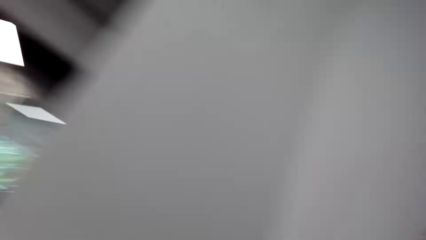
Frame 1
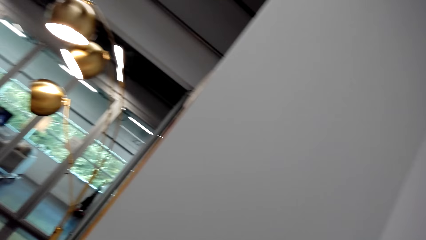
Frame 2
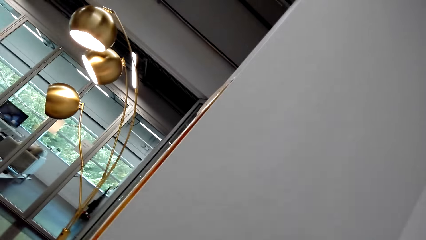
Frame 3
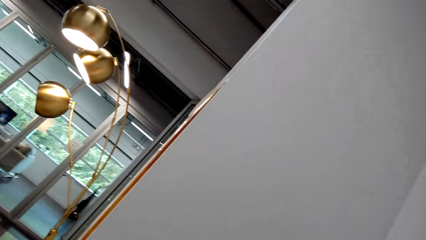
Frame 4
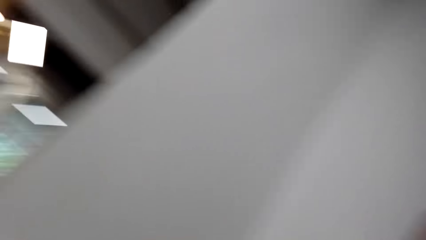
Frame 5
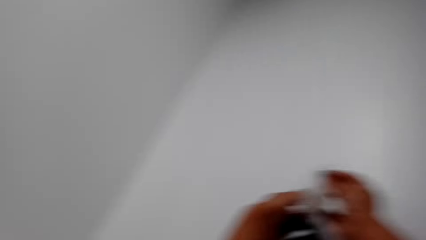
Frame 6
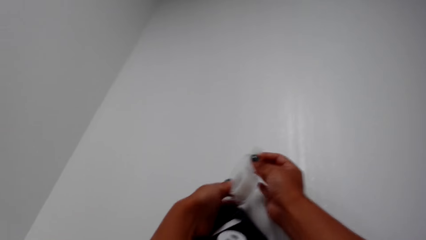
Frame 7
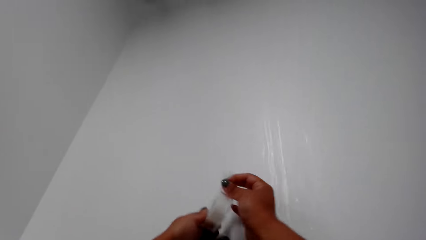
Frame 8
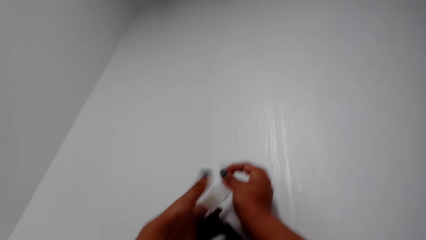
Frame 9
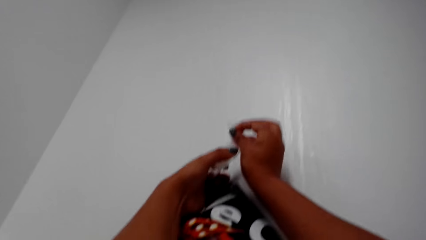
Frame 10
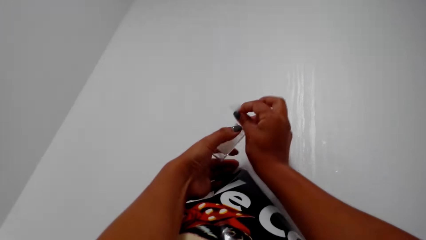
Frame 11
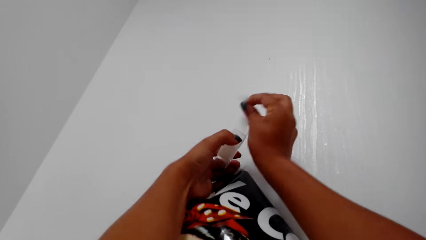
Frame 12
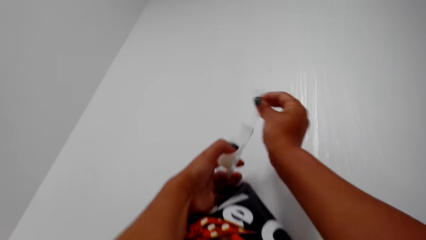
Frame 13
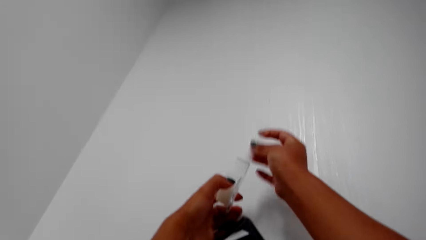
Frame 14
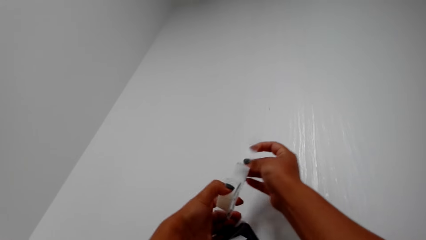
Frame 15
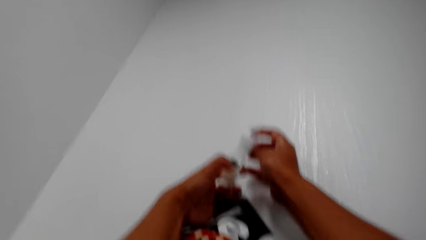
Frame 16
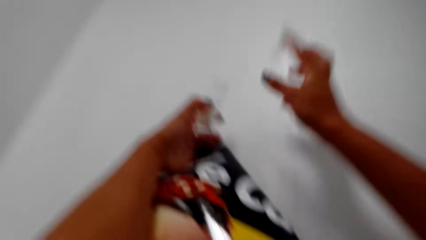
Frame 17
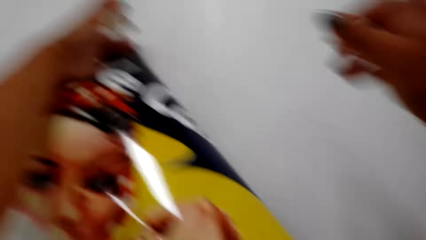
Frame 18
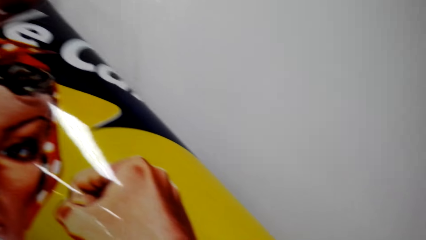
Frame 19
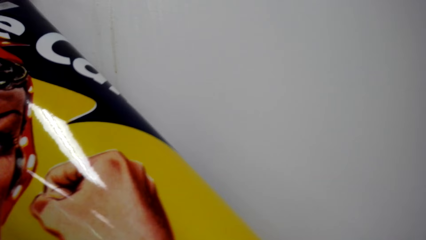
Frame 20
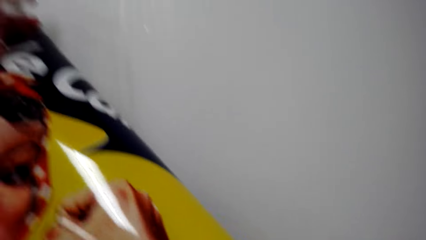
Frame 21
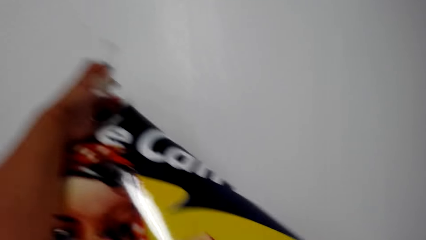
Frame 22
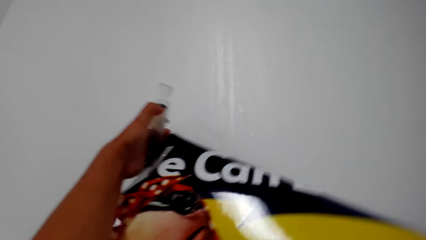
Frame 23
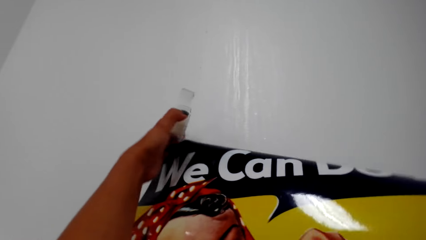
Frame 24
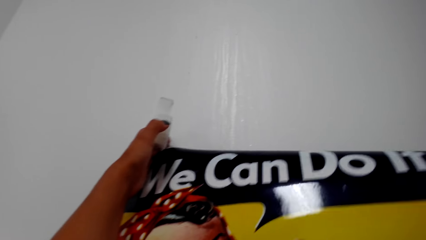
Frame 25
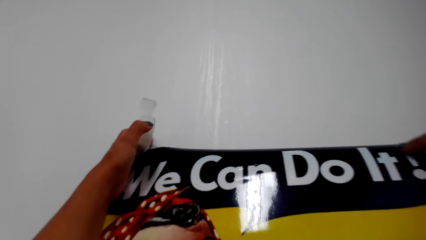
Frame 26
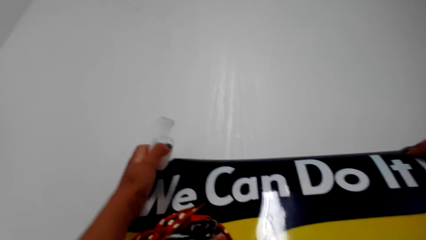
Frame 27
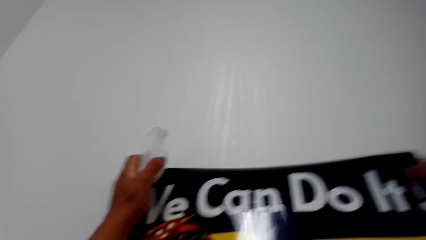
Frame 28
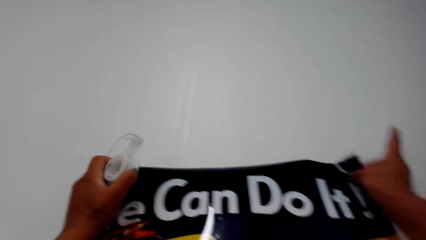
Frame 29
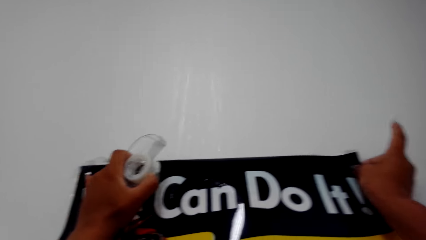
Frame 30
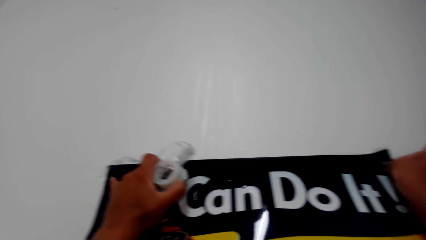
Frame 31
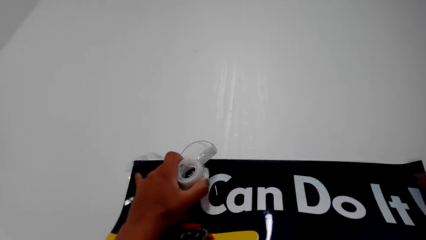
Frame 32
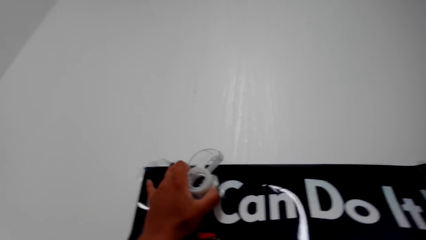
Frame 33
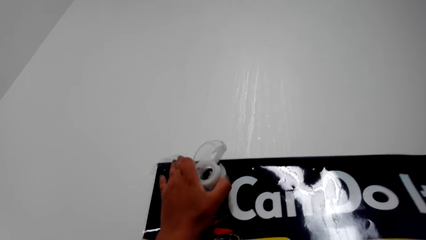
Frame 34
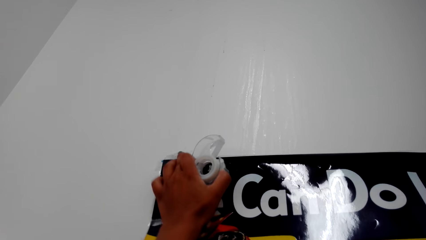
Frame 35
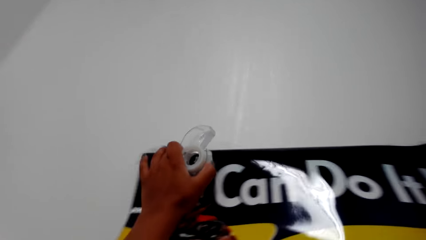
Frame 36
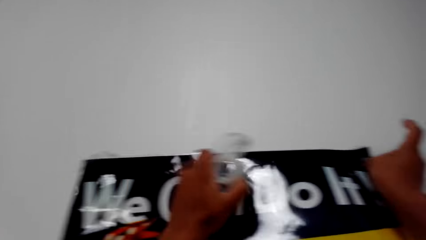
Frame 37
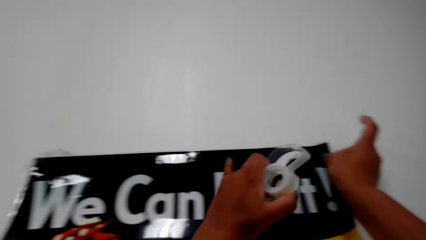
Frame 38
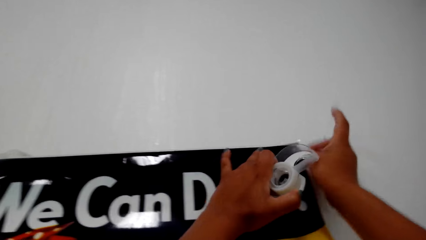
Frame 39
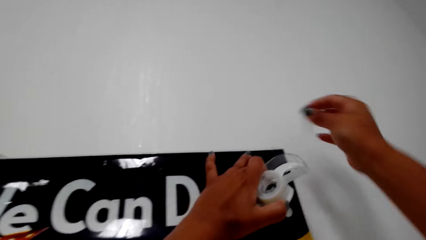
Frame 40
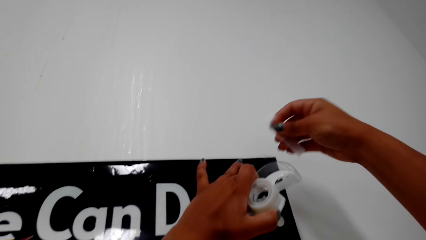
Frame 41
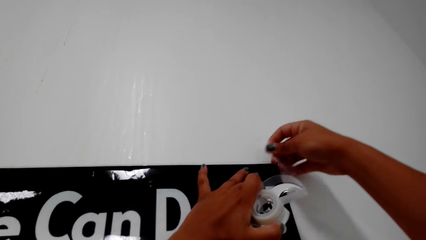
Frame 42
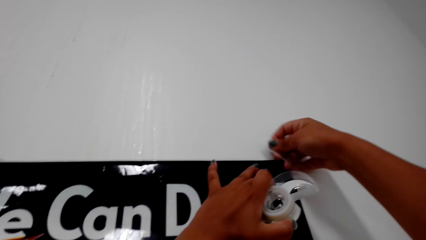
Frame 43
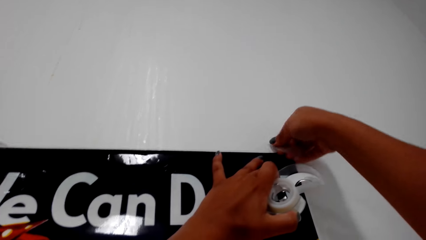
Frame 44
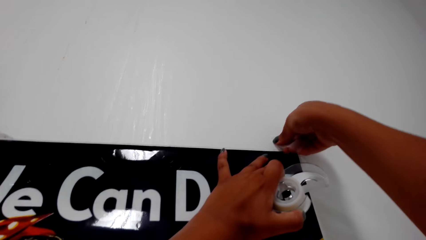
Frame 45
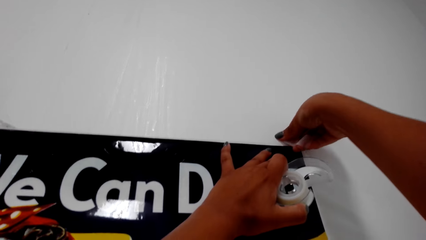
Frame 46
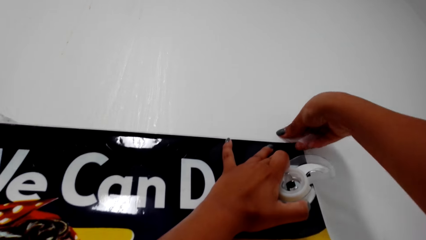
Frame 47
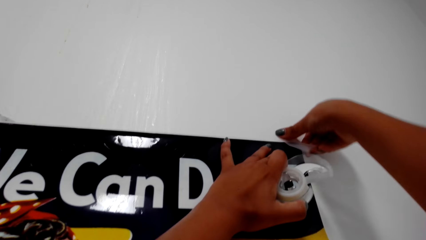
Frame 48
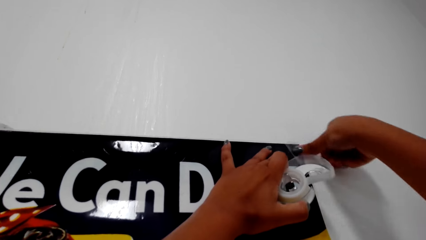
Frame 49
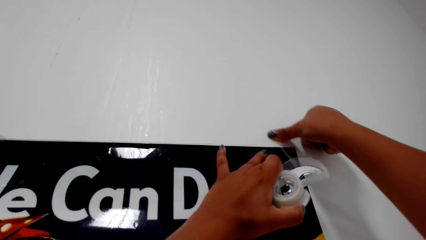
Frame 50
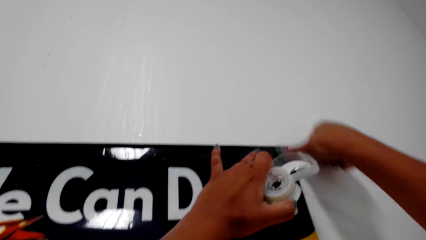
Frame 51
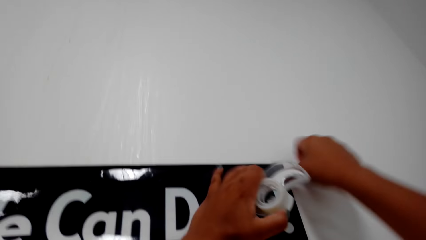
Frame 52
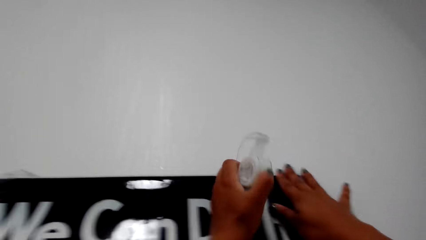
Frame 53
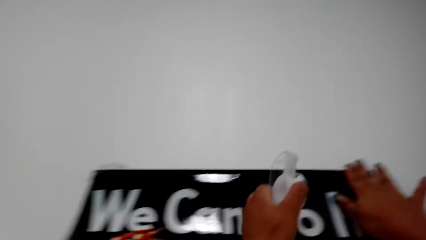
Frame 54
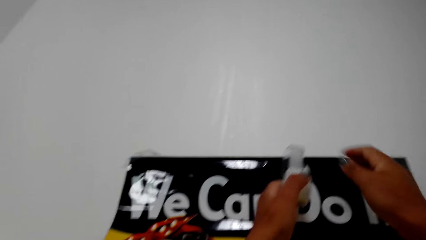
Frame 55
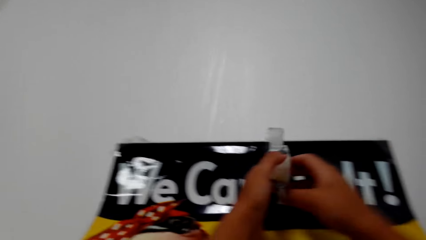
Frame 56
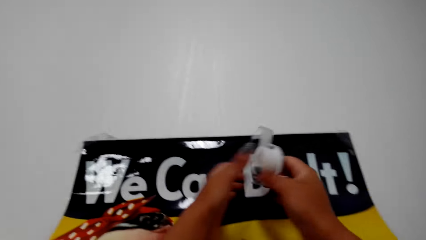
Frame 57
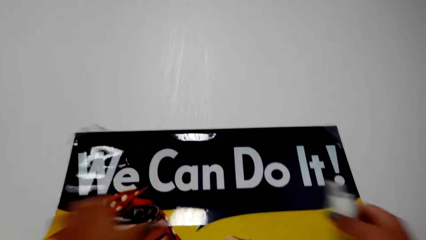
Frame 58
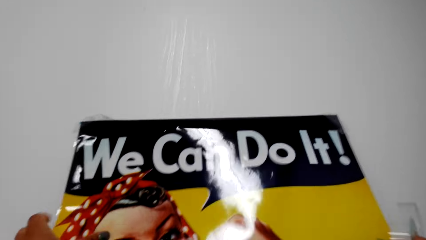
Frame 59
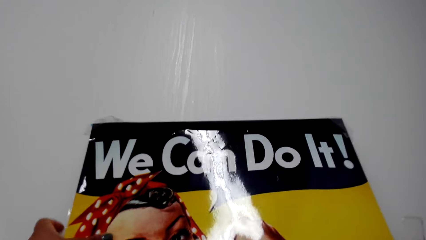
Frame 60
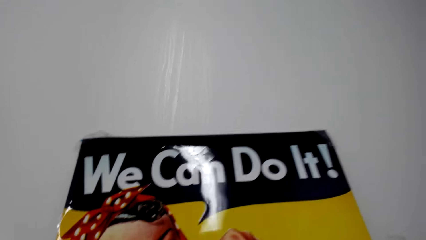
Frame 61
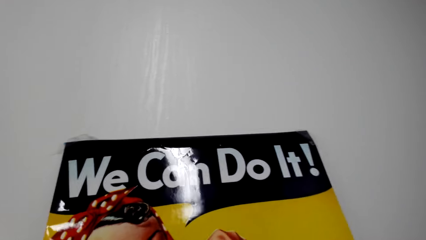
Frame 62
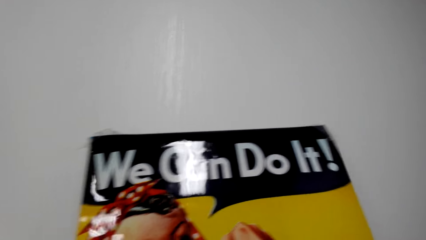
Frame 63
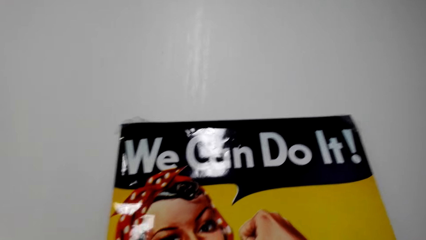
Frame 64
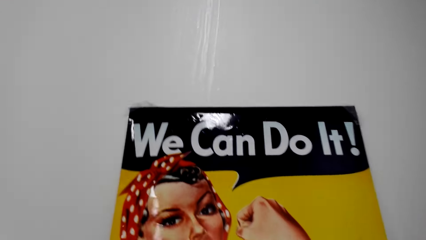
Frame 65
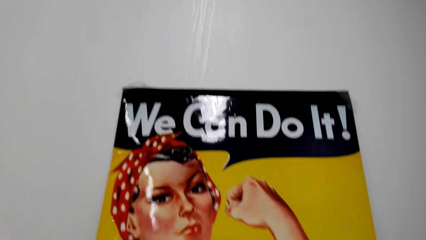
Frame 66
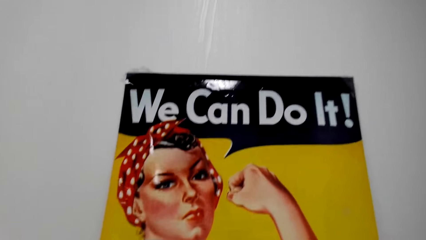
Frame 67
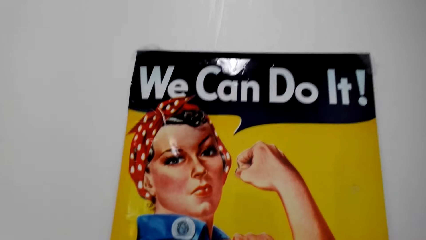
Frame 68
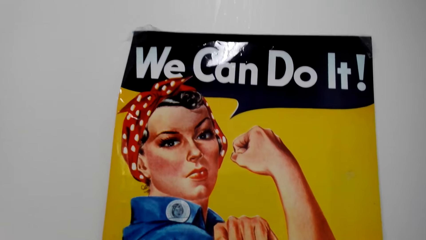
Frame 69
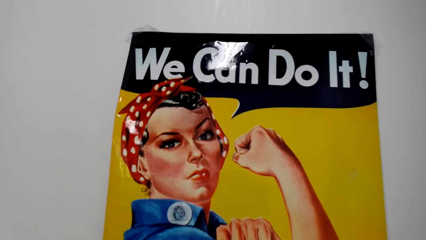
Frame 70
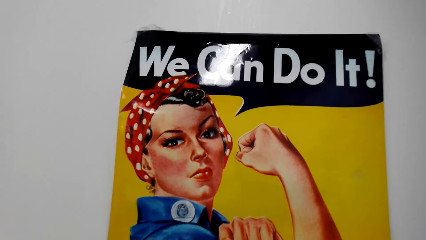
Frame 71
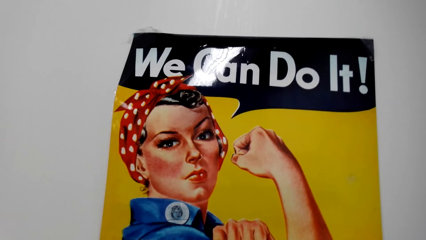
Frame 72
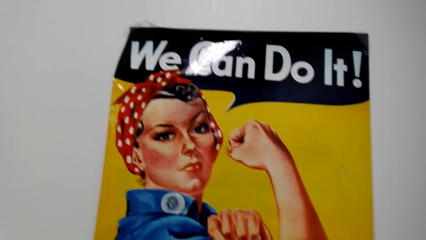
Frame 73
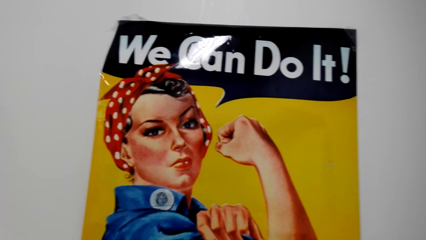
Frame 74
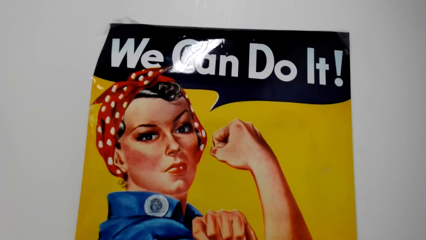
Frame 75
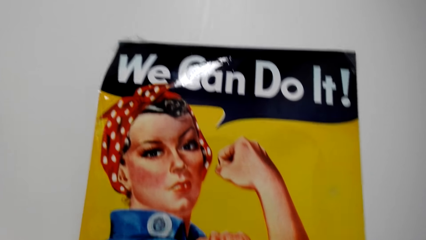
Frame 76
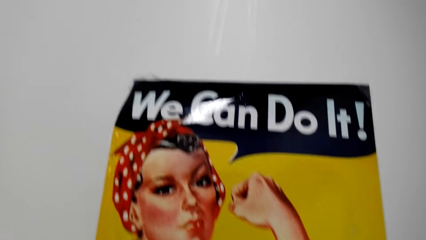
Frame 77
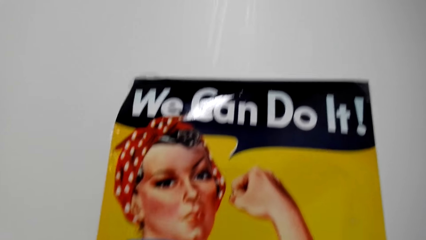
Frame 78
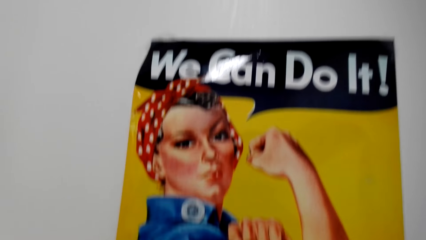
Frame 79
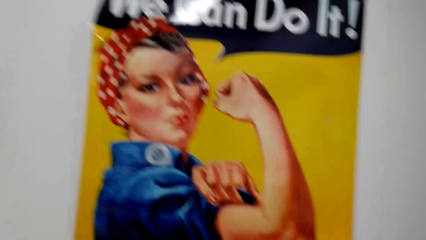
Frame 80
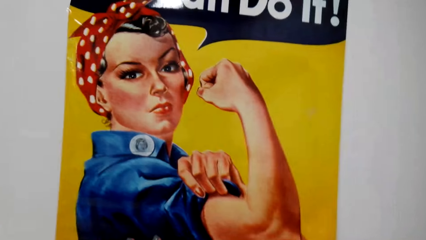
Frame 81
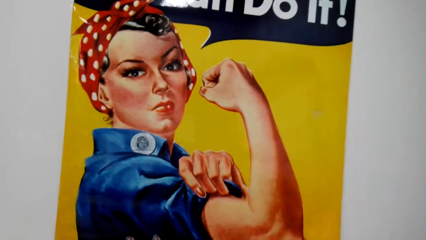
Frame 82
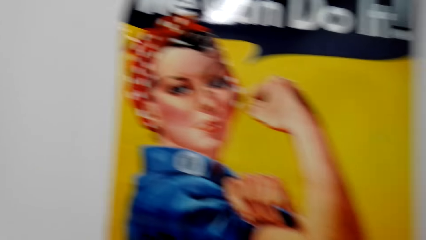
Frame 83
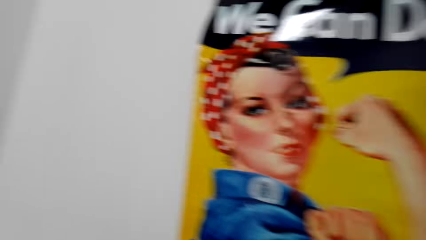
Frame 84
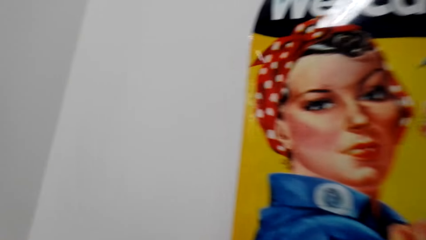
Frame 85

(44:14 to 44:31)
The camera wearer straightens a sellotape on a roll. They pull the mask tape. They converse. They hold the poster with both hands. They straighten a wallpaper. They put the mask tape on the wall. They stick the mask tape on the wall. They align the wallpaper. They pull the poster.
